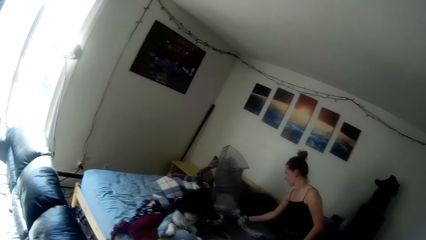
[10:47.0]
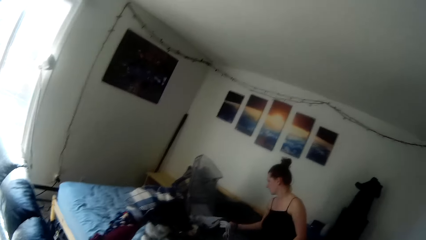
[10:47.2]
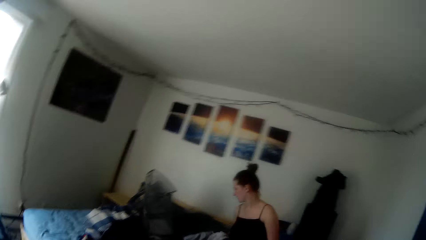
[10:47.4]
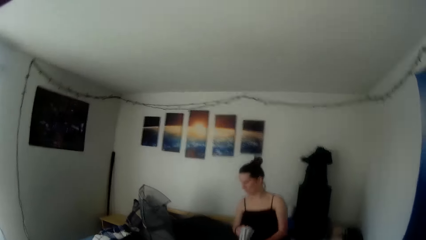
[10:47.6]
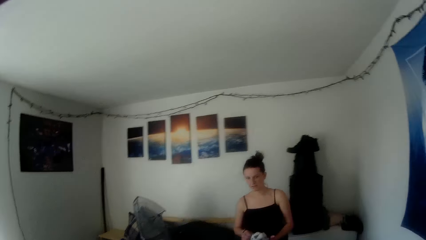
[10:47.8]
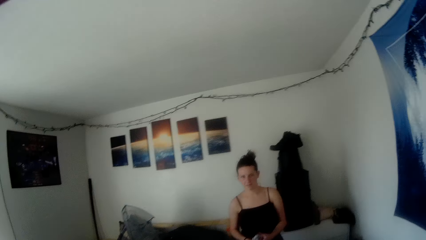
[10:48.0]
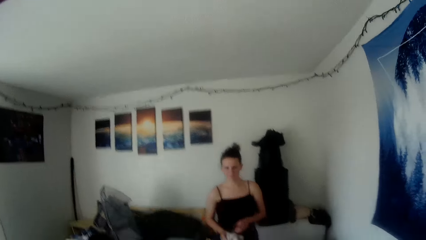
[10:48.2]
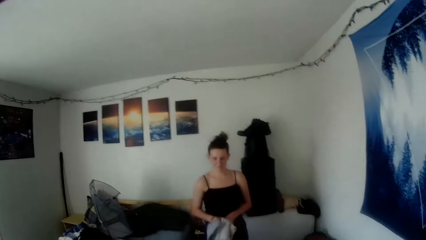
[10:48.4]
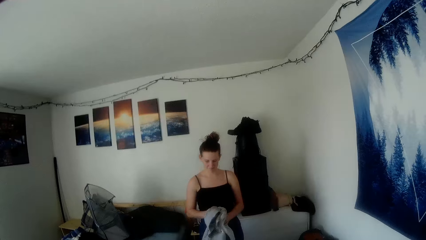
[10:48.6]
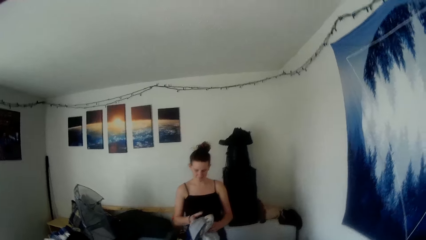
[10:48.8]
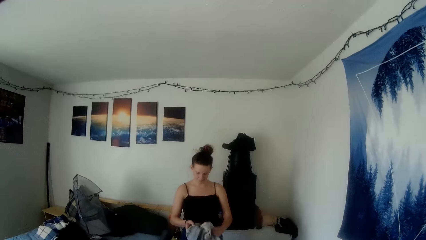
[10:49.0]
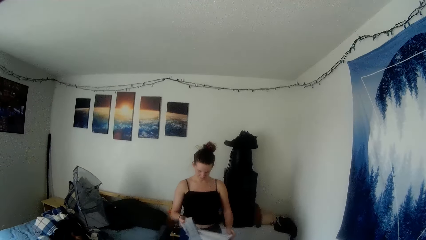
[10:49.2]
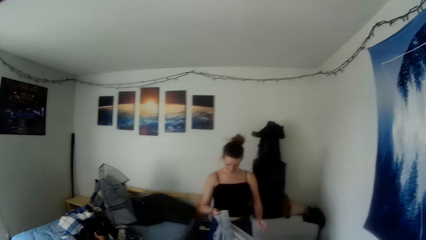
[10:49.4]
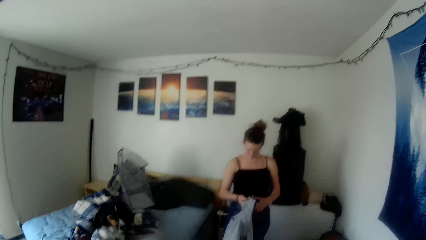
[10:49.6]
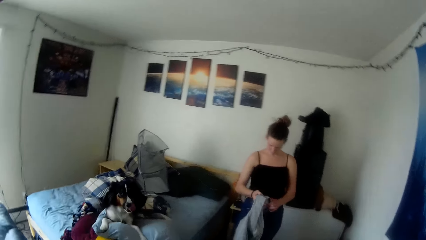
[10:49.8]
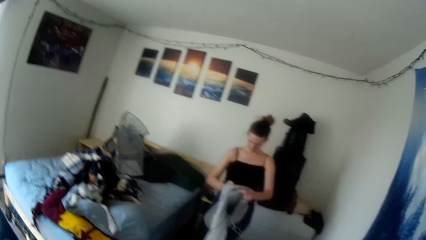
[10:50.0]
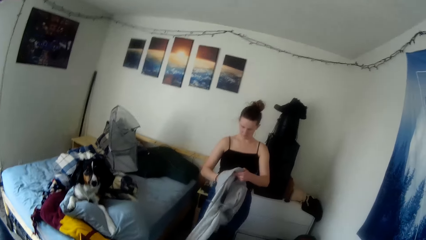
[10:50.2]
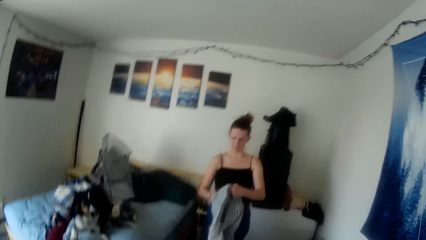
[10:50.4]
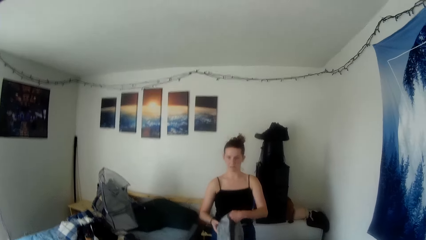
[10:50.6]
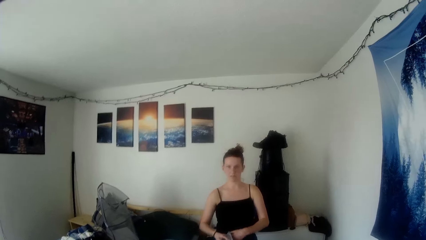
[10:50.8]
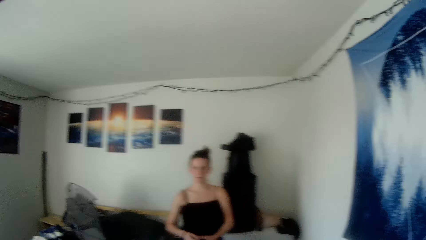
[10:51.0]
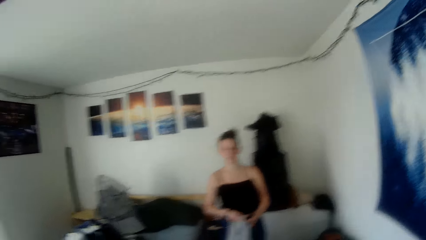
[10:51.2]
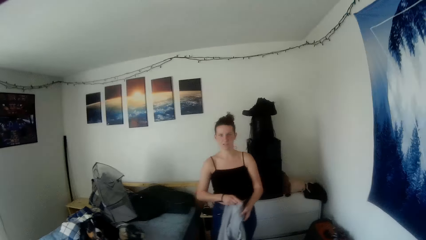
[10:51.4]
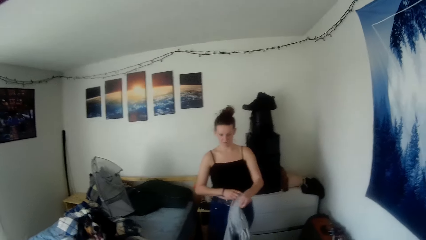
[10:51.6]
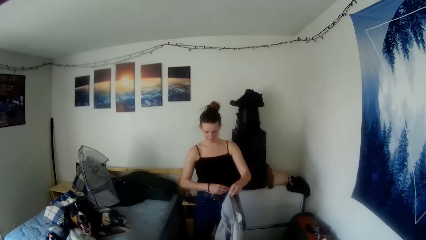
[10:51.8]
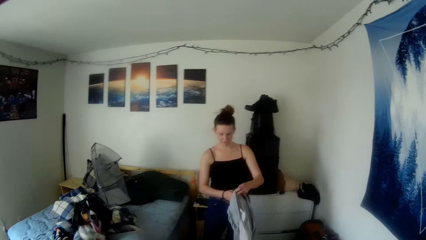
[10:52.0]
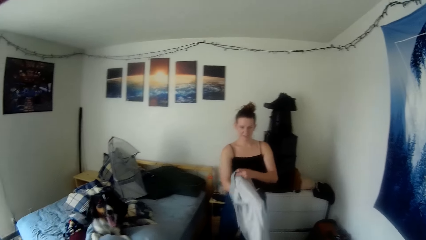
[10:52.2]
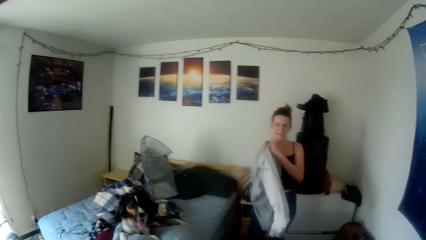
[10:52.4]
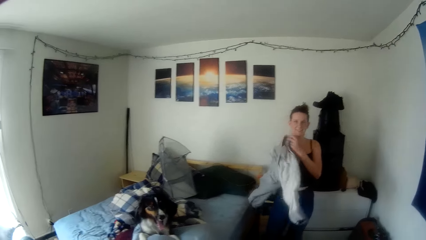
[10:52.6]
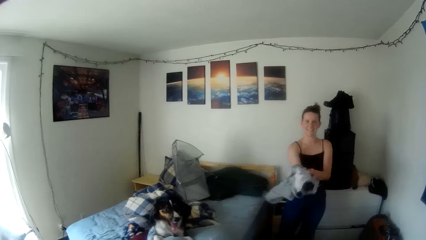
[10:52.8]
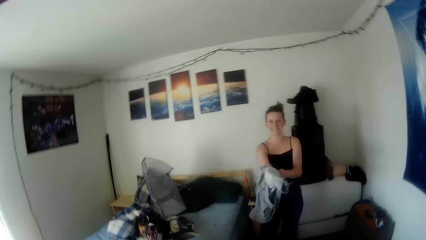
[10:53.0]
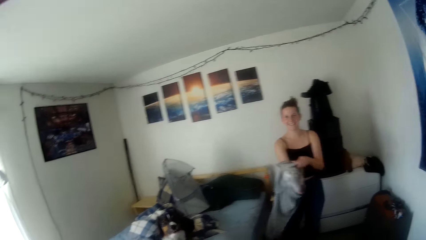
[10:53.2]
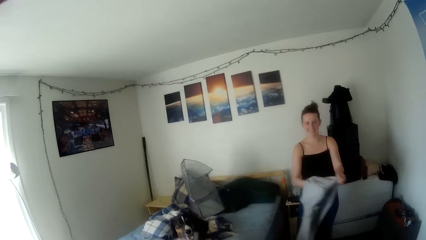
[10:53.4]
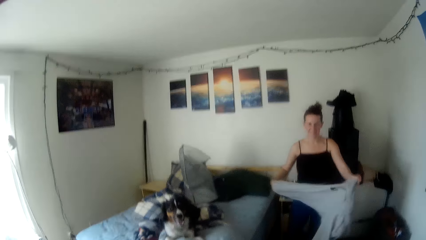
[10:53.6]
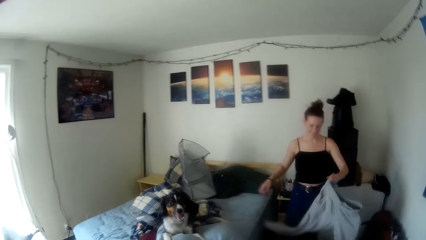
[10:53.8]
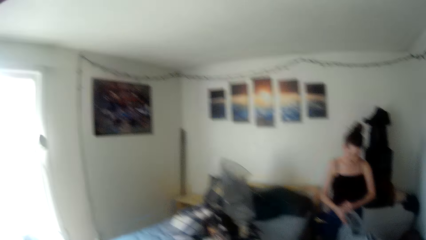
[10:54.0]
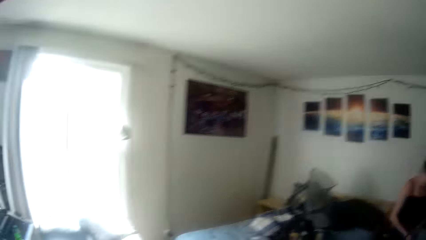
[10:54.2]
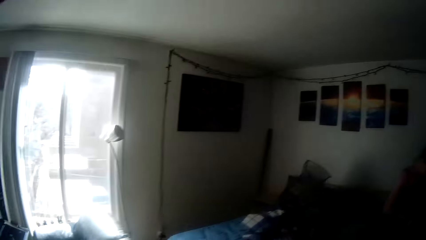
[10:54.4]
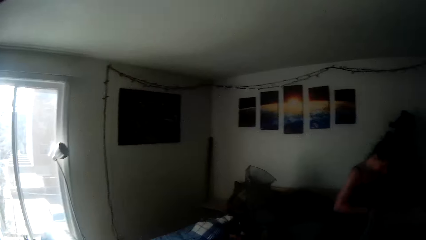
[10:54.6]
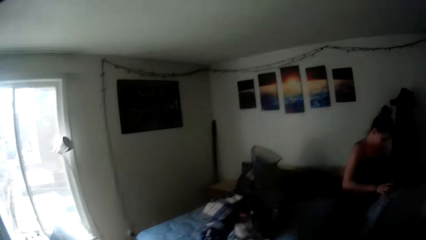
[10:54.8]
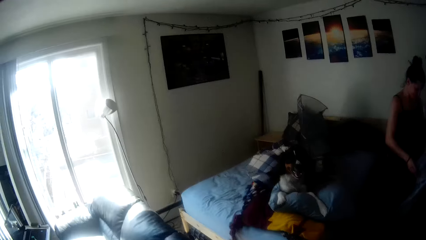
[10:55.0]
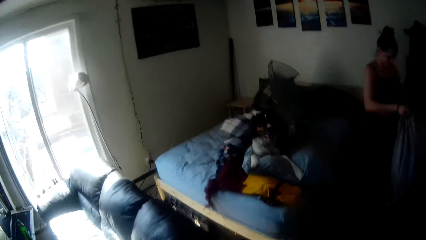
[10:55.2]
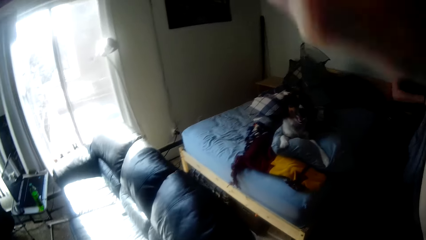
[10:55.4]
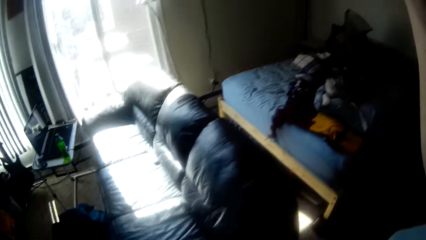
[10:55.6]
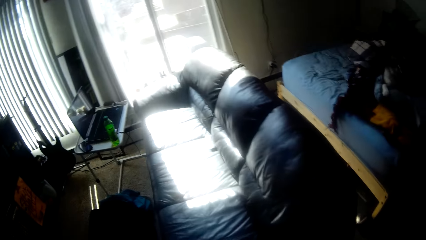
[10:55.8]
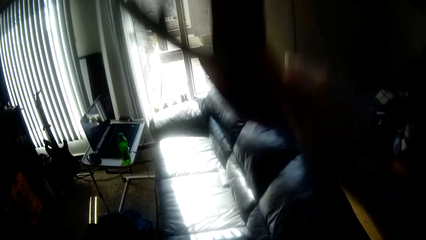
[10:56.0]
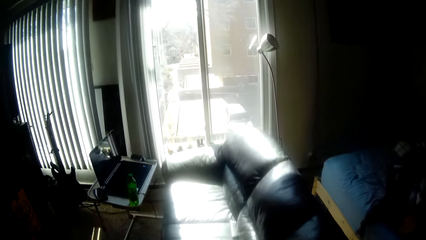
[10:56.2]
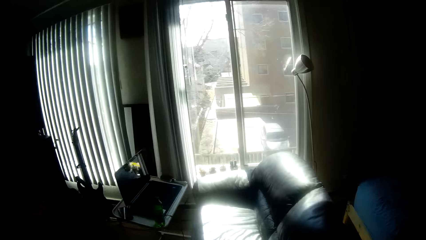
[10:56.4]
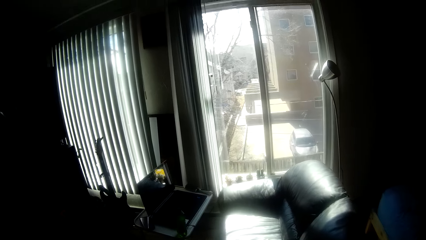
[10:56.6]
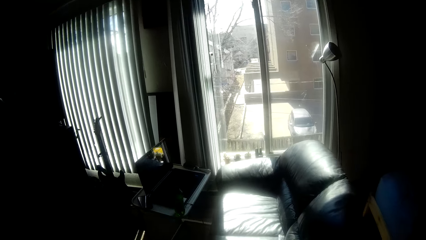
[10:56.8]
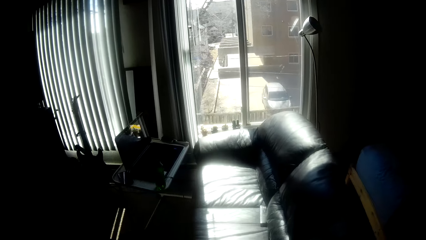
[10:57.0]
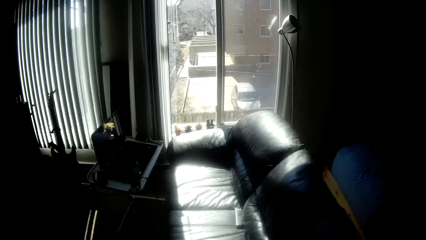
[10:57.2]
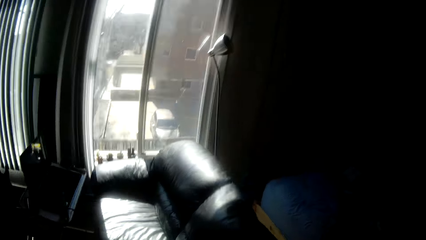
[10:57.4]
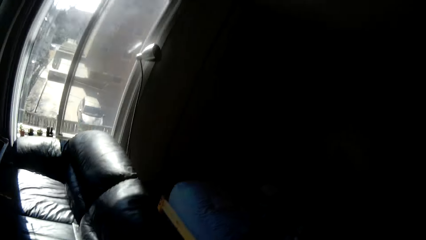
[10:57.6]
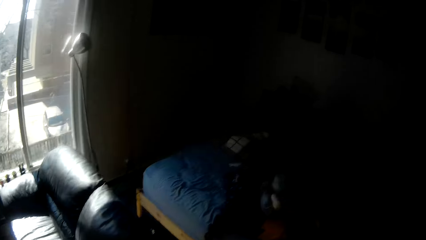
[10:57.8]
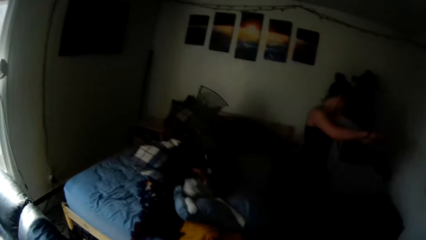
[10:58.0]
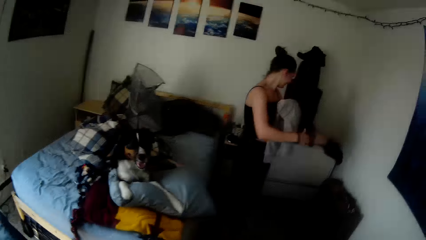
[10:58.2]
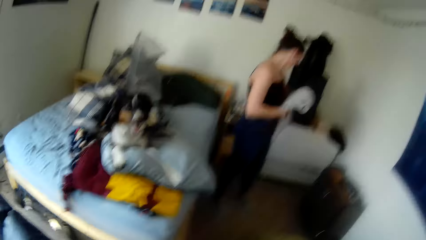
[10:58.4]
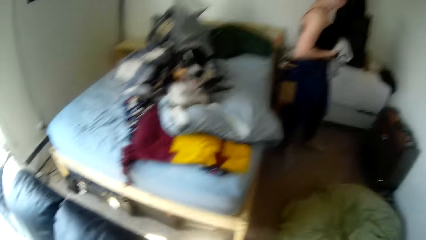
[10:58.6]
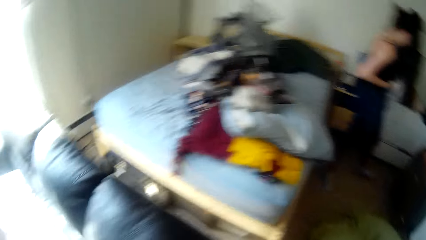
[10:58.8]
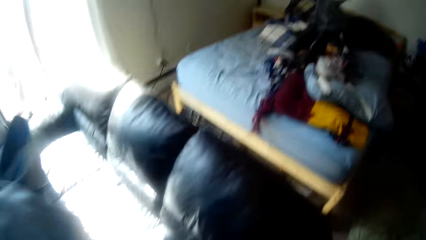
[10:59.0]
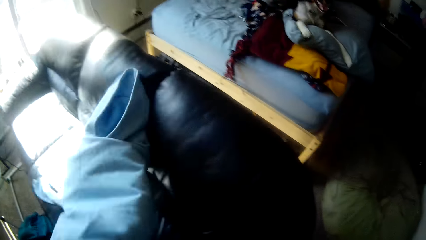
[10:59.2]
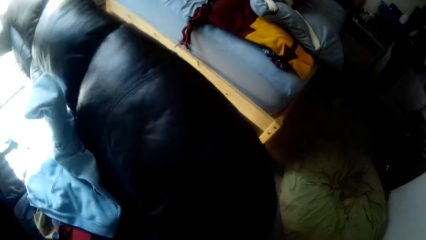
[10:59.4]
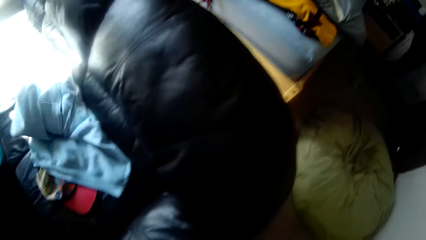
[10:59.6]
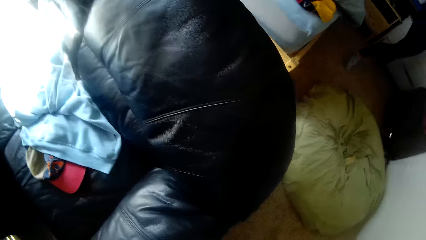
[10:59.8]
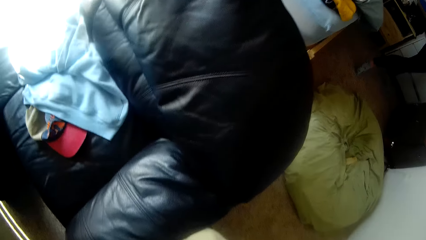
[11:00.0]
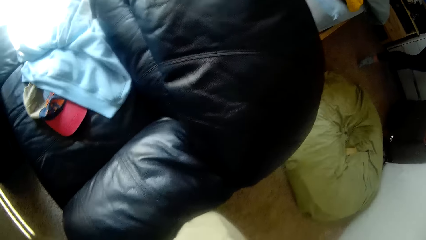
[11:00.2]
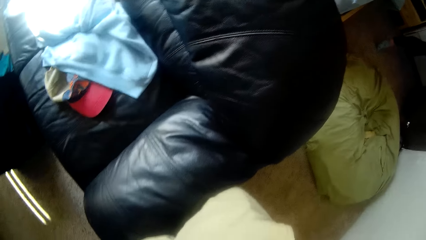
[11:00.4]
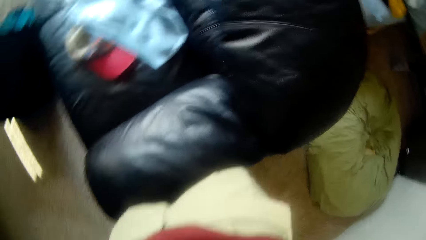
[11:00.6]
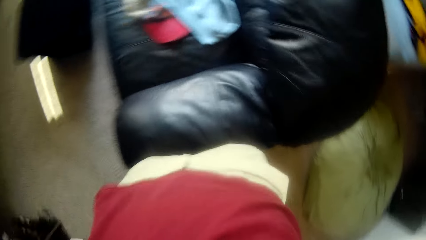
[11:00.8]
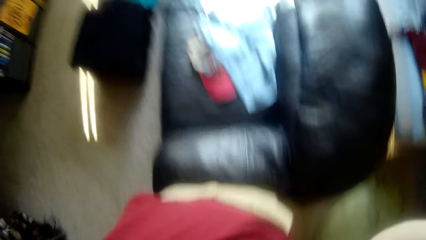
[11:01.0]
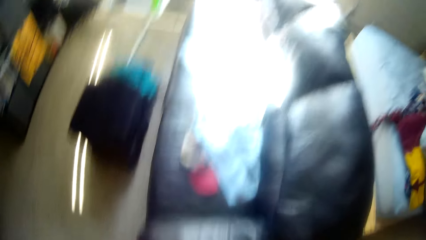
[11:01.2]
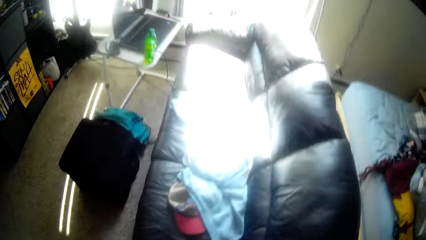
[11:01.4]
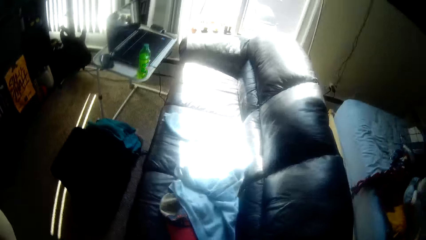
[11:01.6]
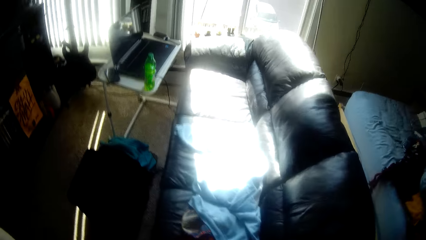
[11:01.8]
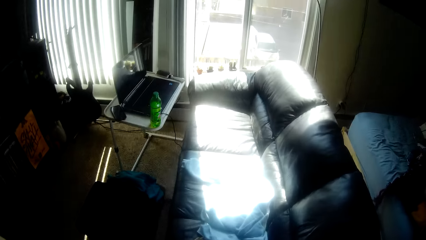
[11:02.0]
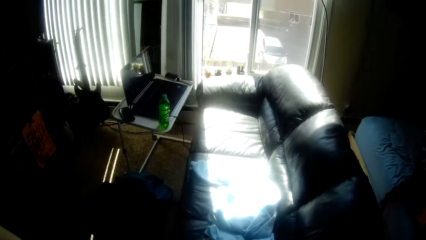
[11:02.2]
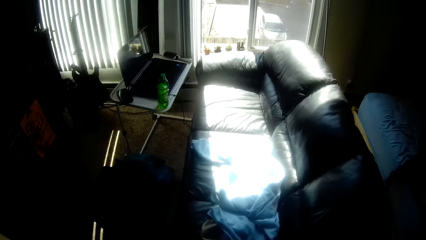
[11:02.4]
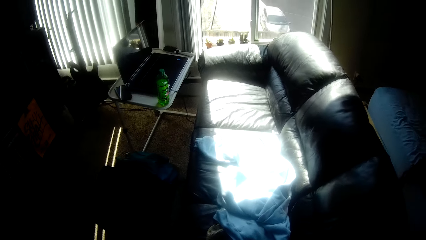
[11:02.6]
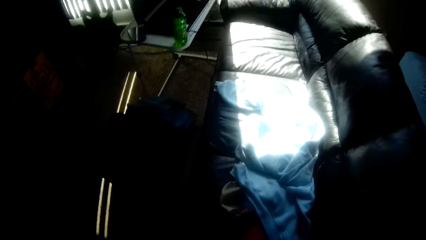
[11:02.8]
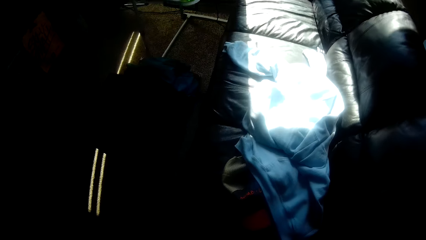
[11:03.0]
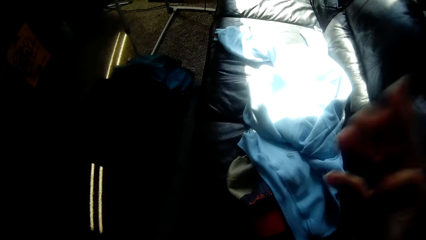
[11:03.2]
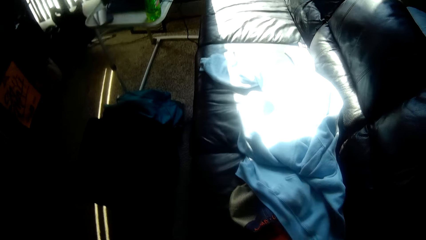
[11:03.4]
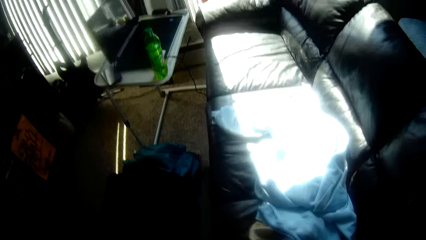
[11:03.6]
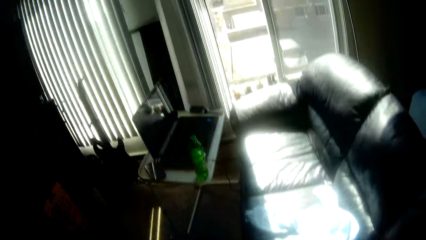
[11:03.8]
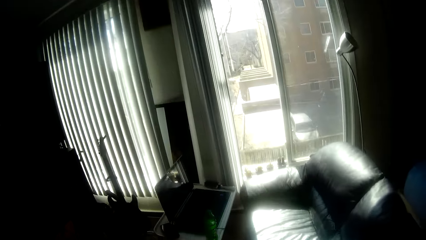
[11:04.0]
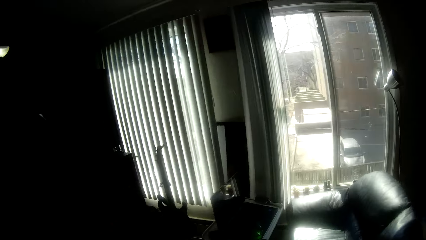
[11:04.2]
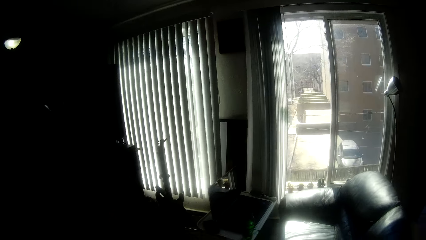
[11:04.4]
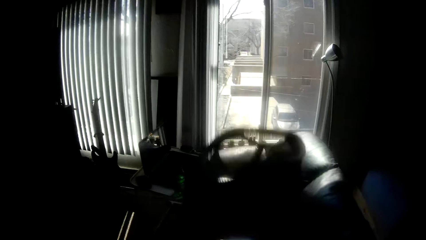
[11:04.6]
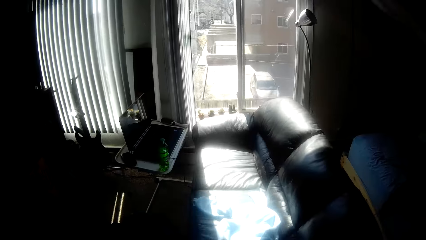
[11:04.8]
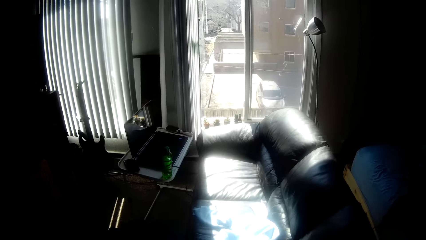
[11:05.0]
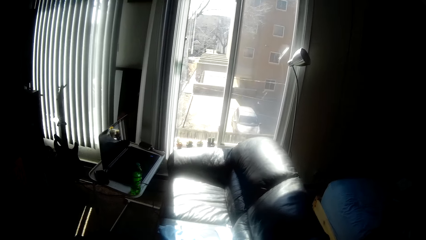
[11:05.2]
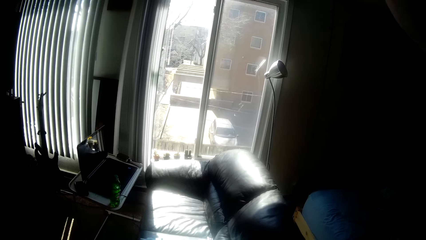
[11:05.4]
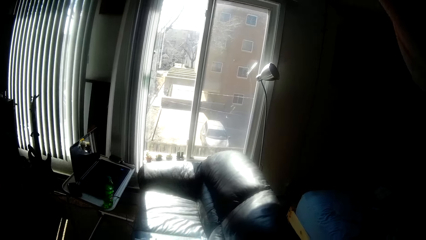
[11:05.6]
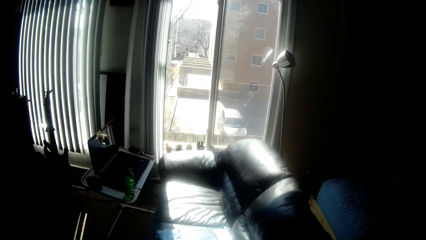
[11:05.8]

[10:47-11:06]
A lady takes the pants from the bed. She turns the pants. The camera wearer adjusts the camera on the head. They drop the cloth on the seat. They touch the cloth. They adjust the camera on the head. They look around.
